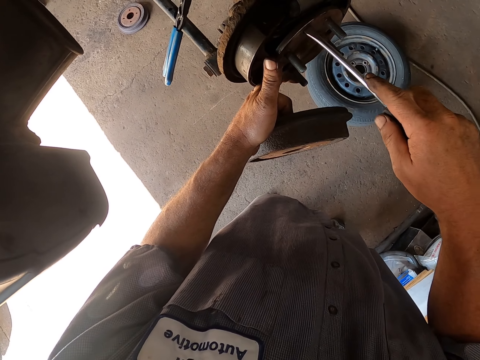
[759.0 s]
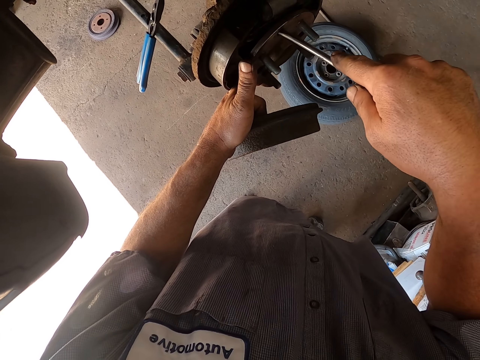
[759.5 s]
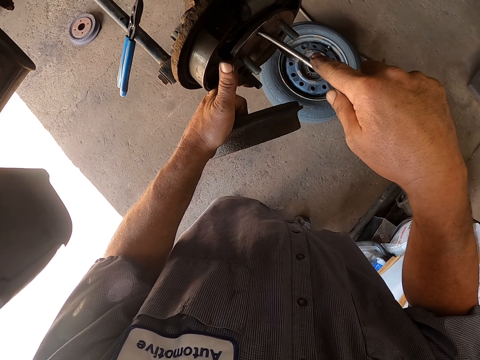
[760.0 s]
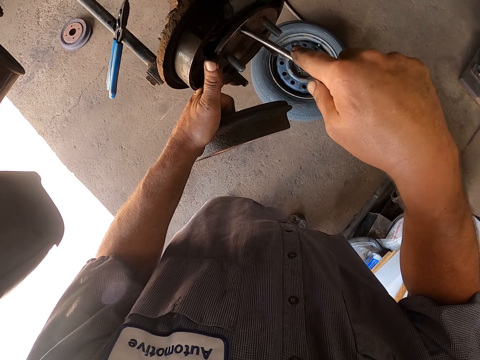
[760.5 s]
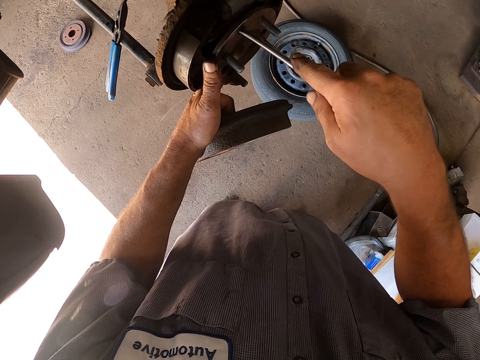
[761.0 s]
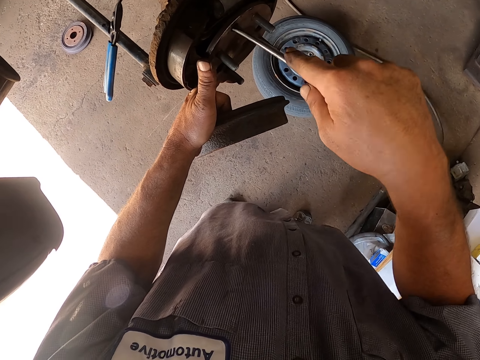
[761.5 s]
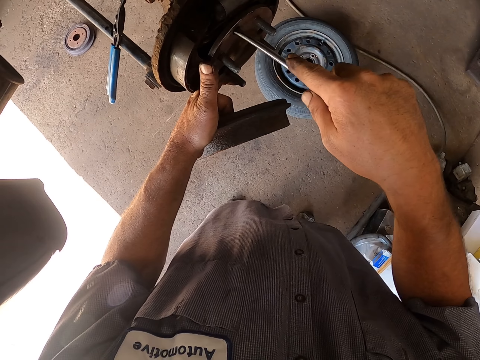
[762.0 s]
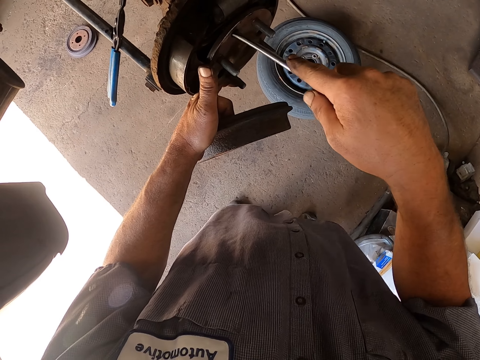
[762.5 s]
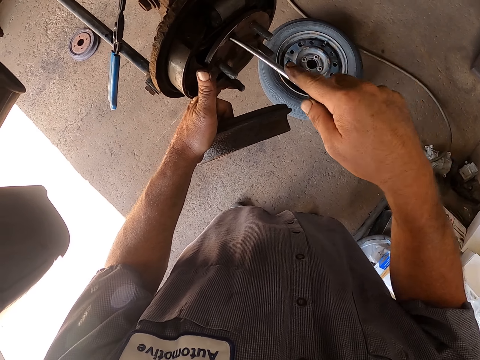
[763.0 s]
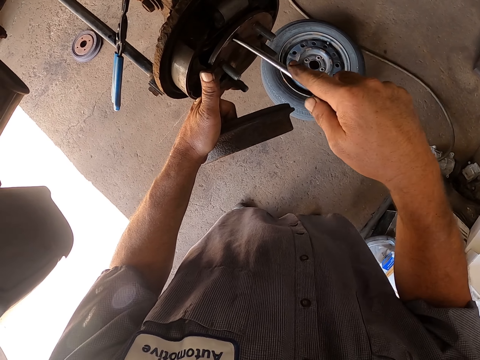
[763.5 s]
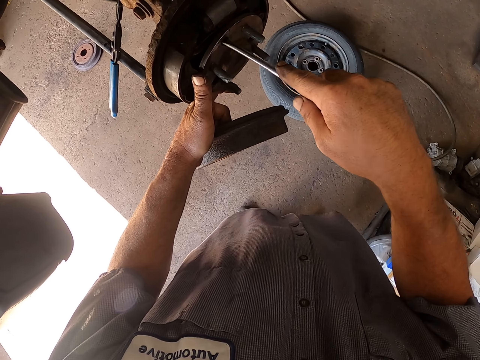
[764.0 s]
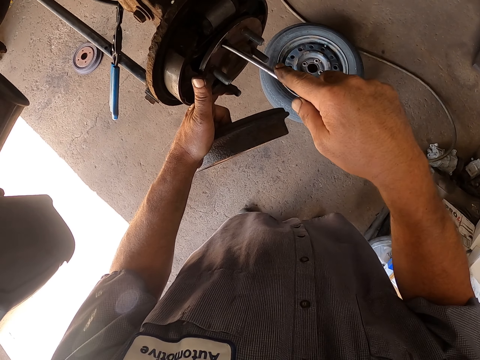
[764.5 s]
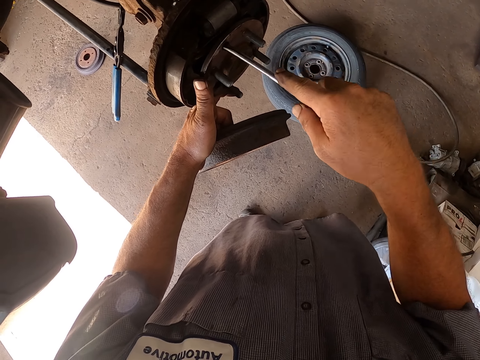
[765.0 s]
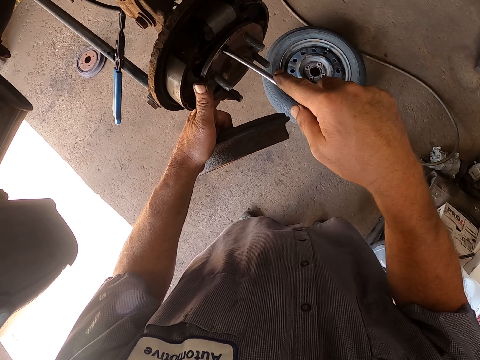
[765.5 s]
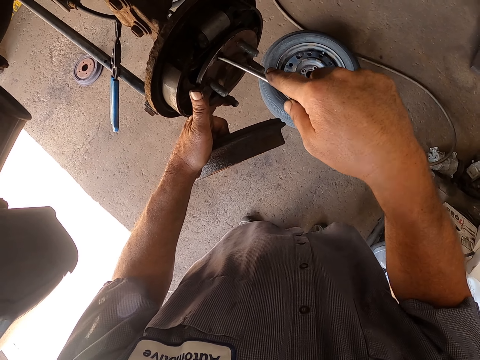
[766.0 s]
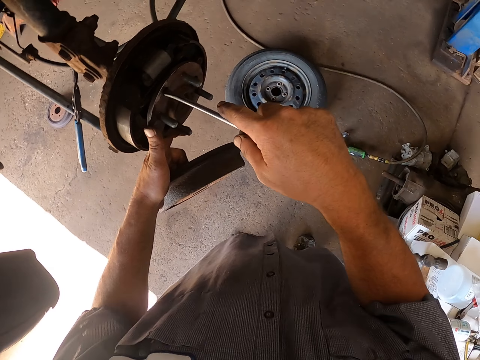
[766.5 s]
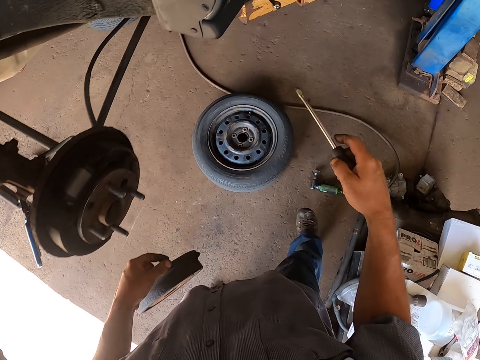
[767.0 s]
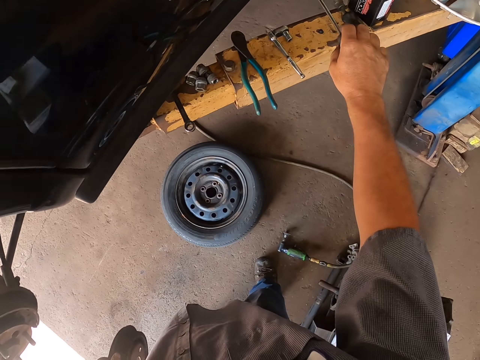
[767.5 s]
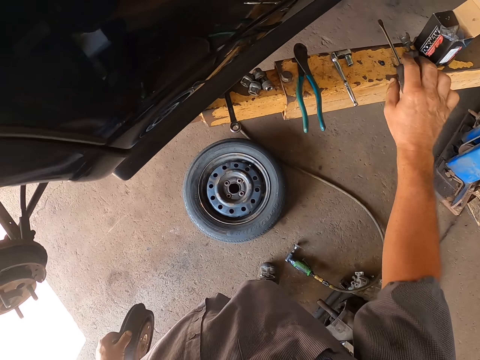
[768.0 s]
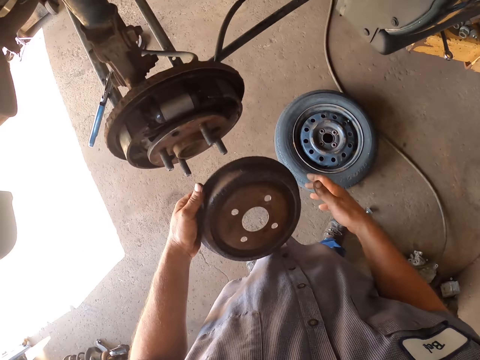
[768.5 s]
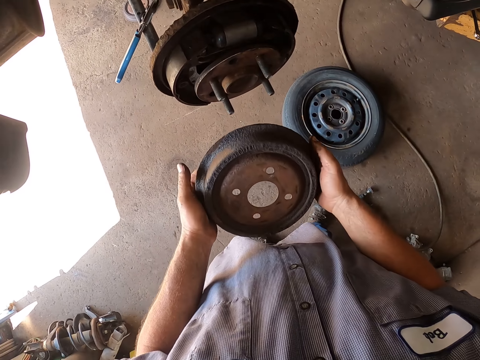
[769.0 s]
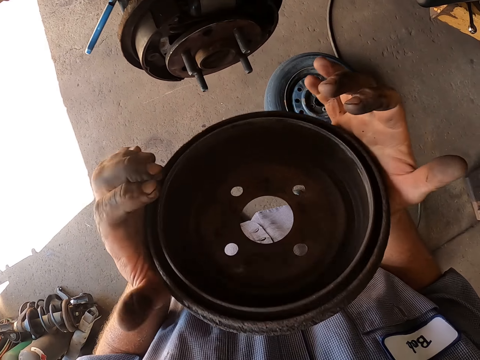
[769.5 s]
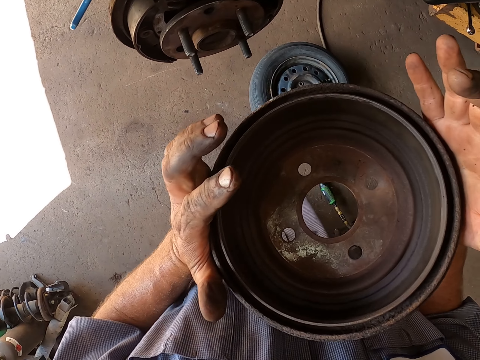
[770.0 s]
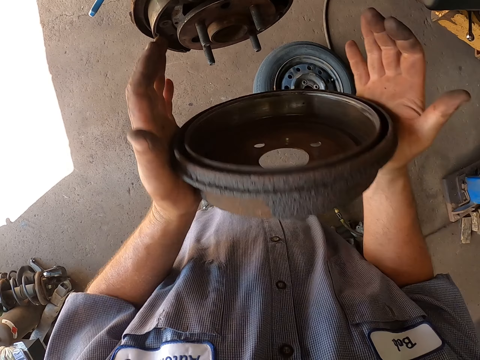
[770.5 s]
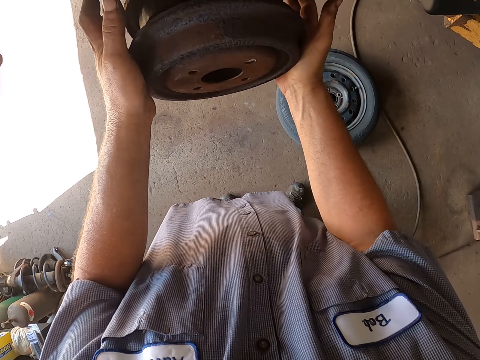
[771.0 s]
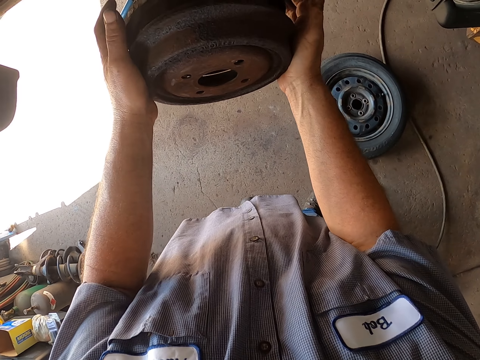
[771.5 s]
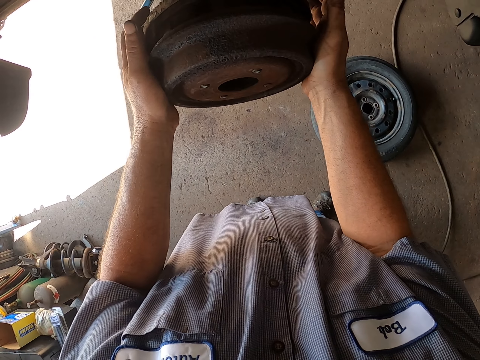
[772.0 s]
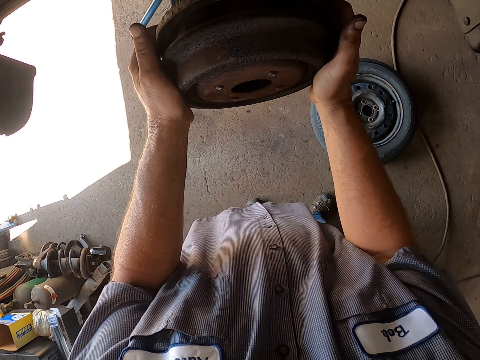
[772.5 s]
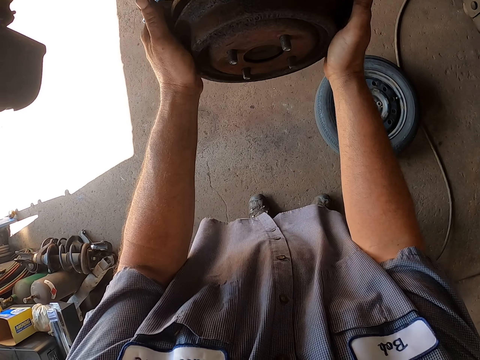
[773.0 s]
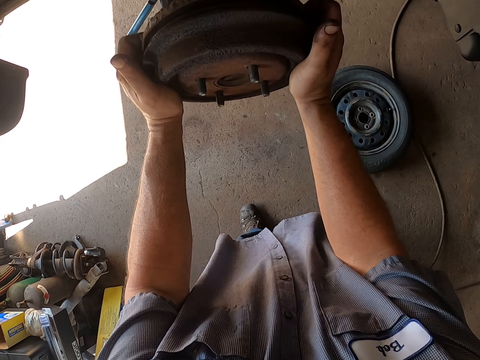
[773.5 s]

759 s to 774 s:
The camera wearer fixes the rear wheel bearing. They adjust the wheel hub. They put the screwdriver on the counter or a metal. They hold the wheel hub, fix the wheel hub, and cover the wheel hub.

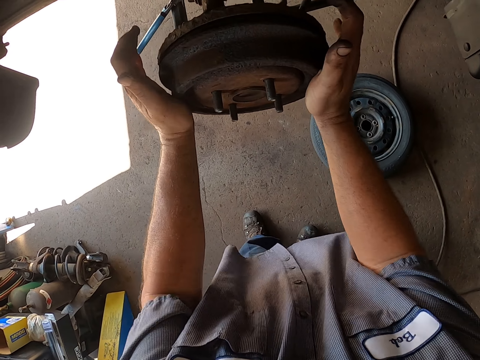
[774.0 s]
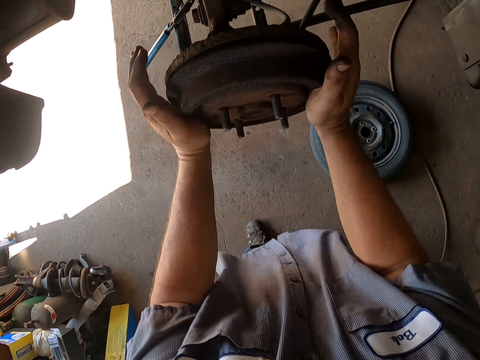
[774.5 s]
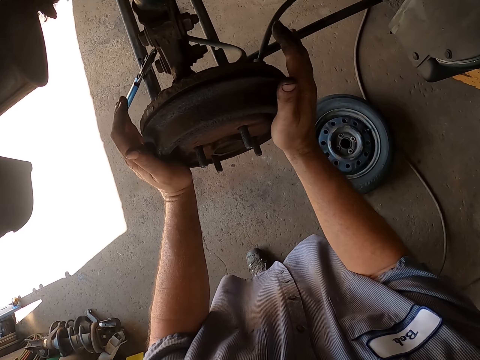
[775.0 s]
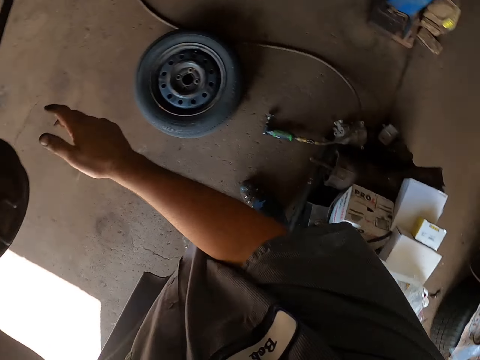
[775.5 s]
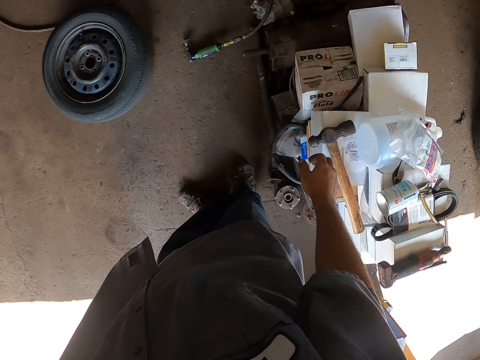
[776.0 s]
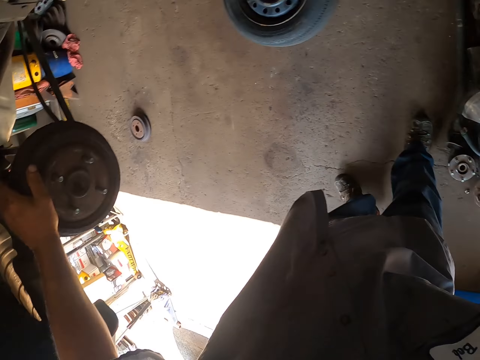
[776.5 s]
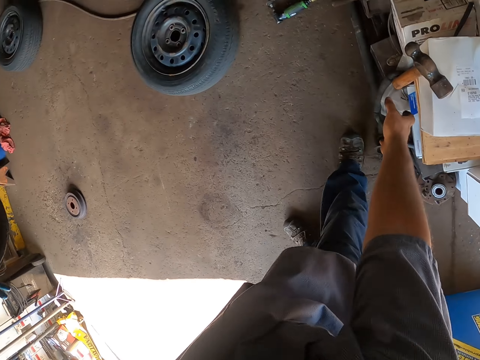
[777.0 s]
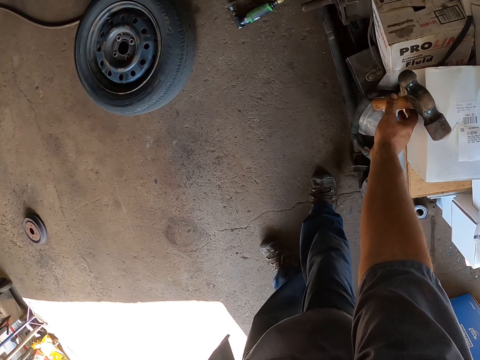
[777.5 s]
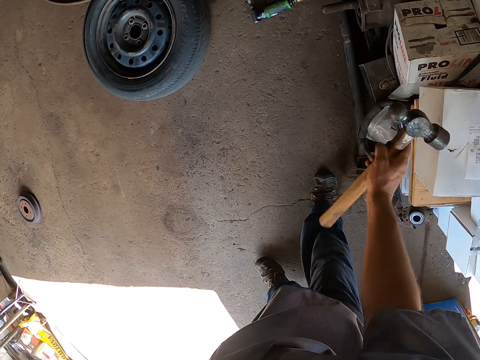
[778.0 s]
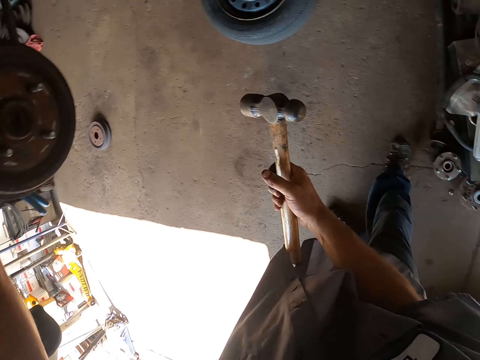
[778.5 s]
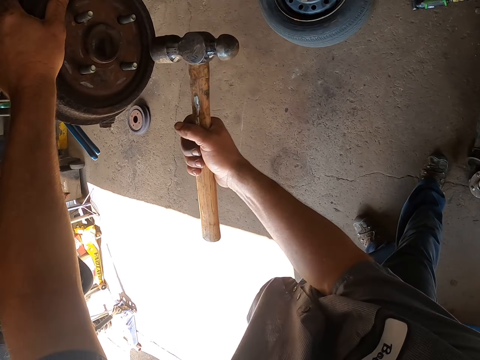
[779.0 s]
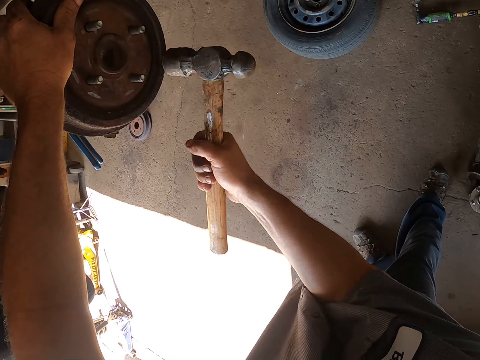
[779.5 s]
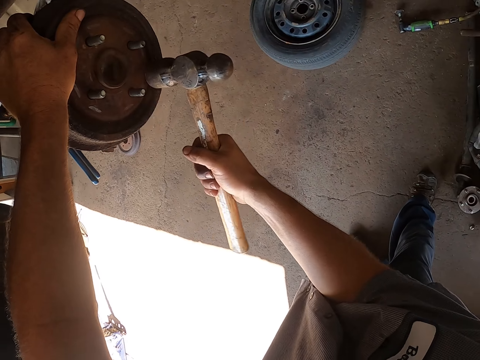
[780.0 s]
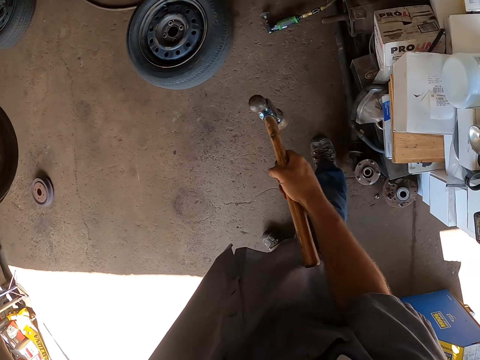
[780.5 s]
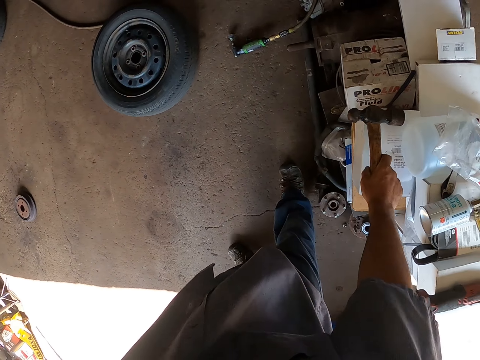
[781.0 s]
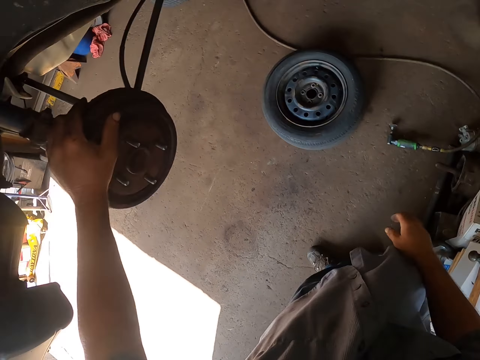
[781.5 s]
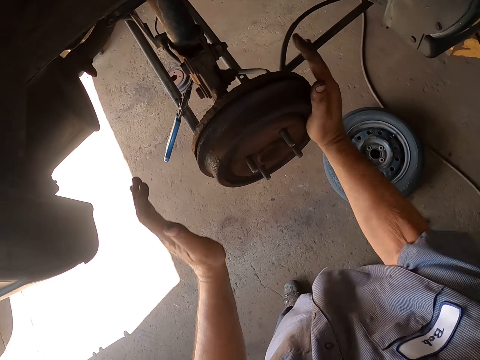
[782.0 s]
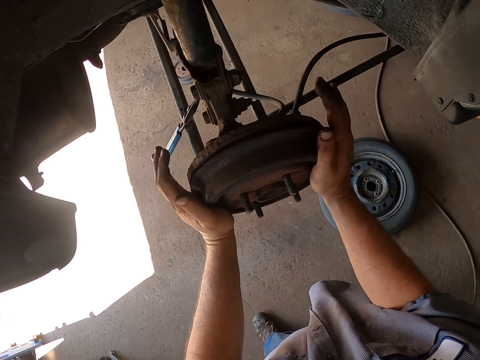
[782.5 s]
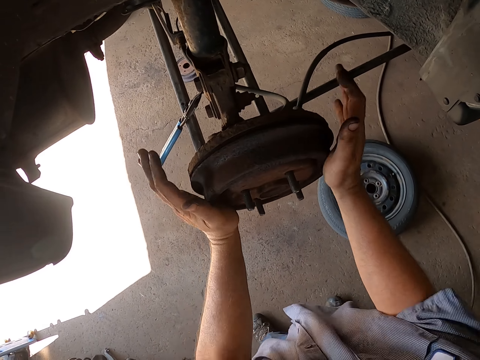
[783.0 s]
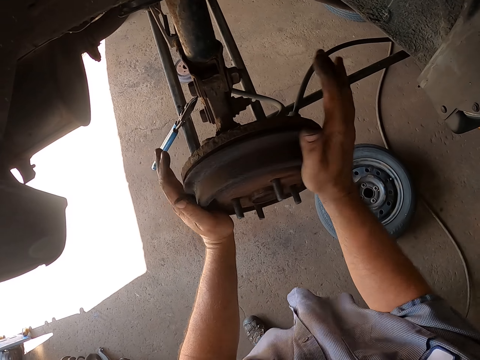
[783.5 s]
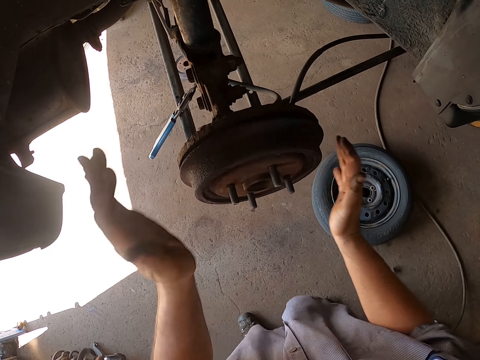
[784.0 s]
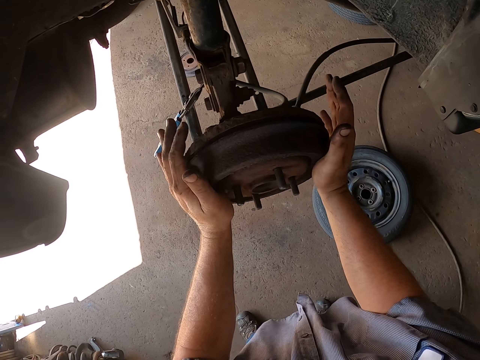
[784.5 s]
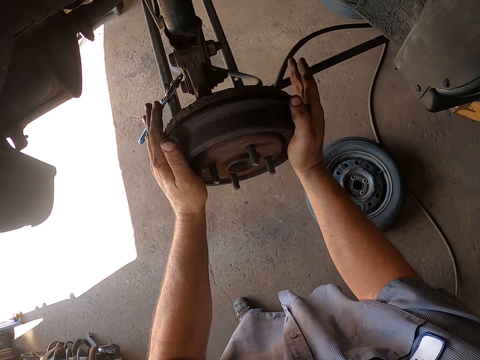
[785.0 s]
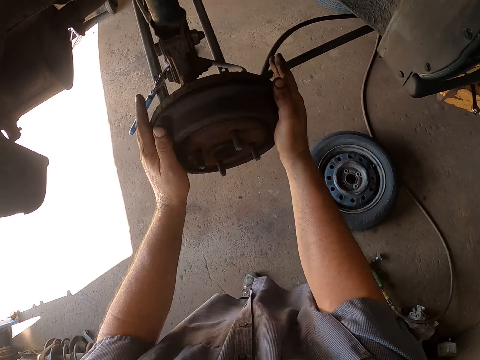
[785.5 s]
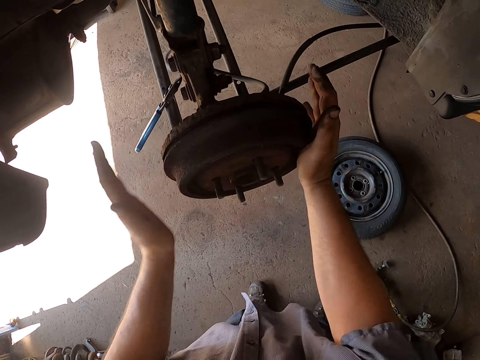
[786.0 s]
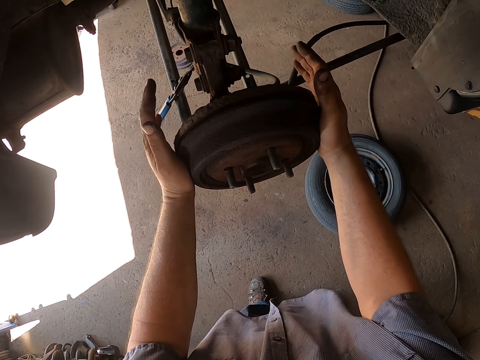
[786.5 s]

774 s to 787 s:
The camera wearer turns around. They pick up a hammer, drop the hammer, and pick up the hammer. They knock the wheel hub. They place the hammer on a box. They knock the wheel hub. They remove the wheel hub.
